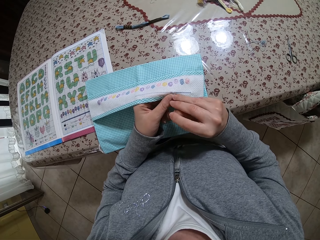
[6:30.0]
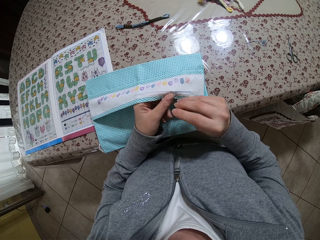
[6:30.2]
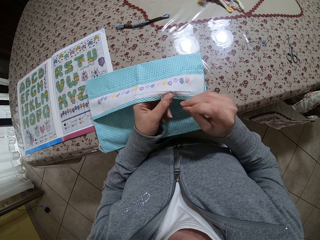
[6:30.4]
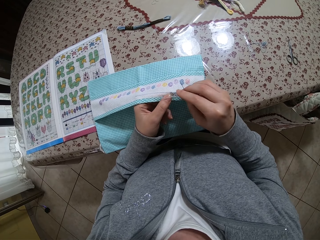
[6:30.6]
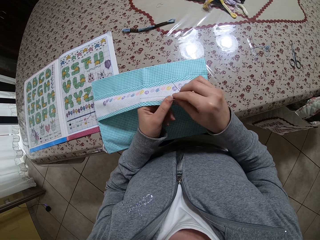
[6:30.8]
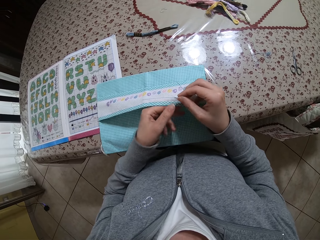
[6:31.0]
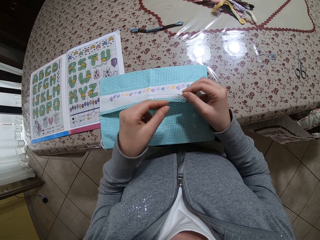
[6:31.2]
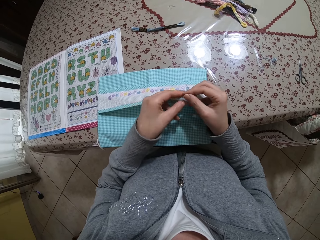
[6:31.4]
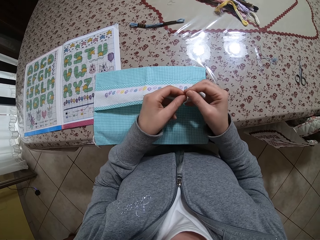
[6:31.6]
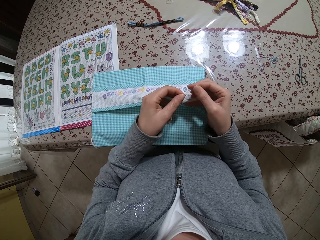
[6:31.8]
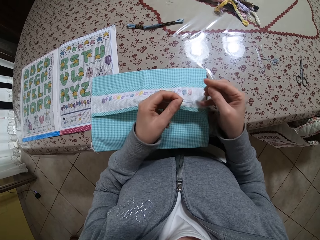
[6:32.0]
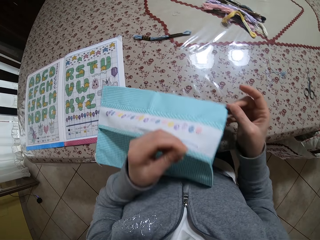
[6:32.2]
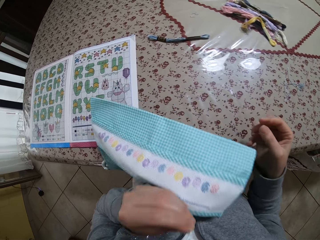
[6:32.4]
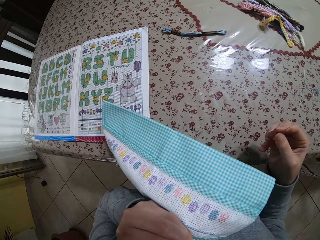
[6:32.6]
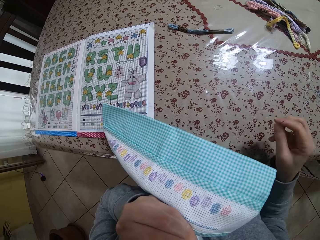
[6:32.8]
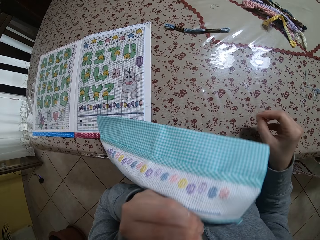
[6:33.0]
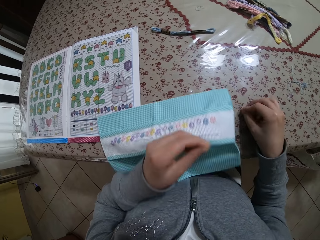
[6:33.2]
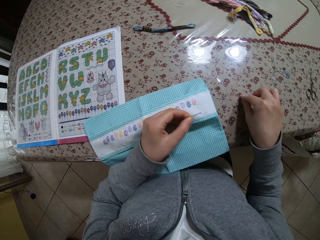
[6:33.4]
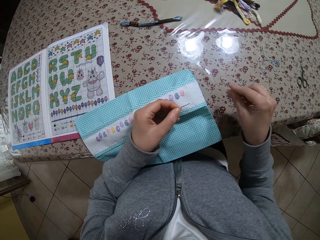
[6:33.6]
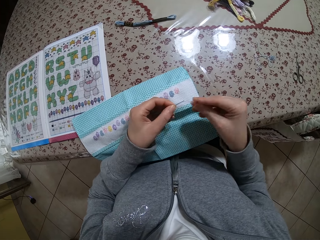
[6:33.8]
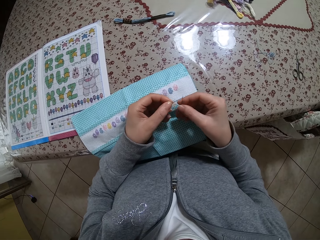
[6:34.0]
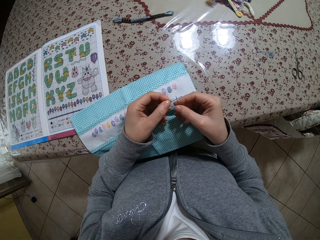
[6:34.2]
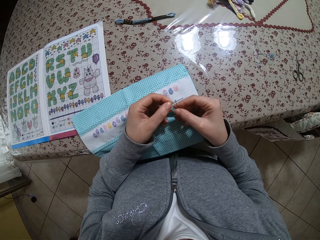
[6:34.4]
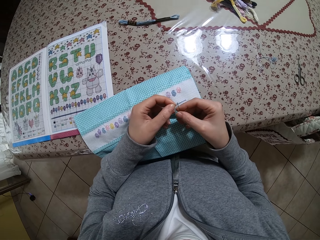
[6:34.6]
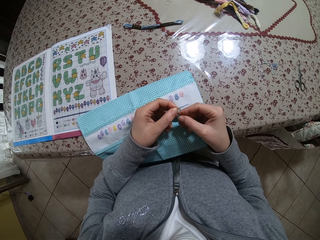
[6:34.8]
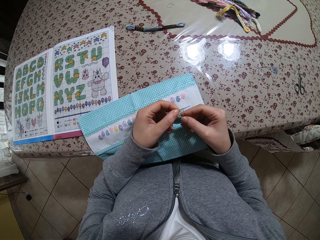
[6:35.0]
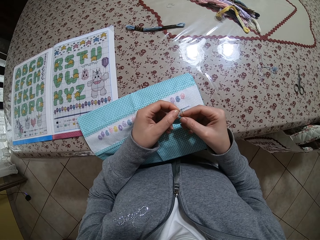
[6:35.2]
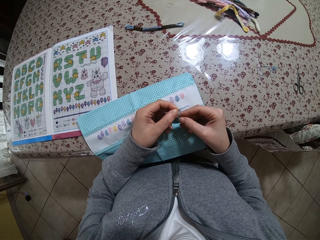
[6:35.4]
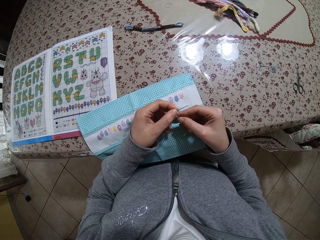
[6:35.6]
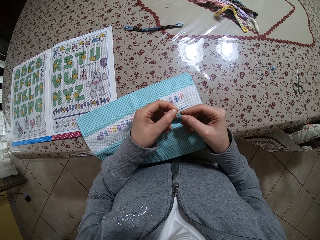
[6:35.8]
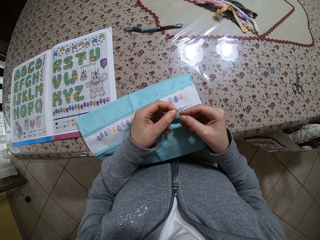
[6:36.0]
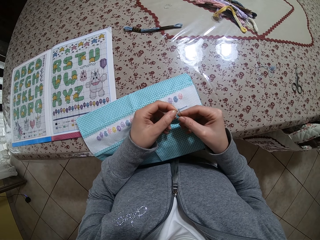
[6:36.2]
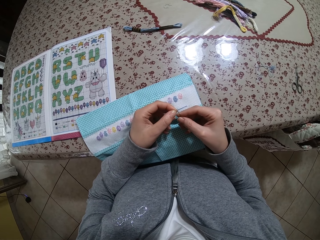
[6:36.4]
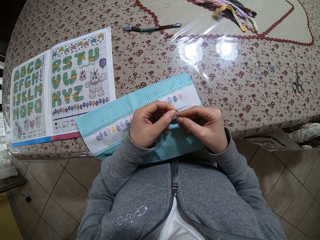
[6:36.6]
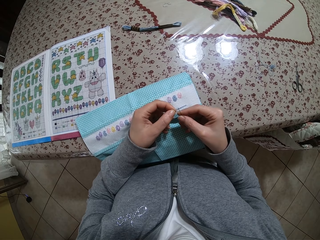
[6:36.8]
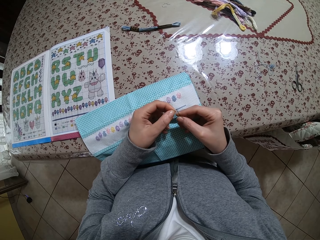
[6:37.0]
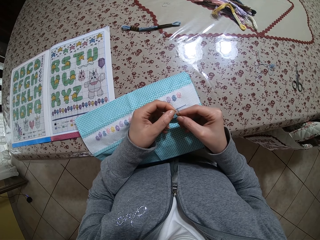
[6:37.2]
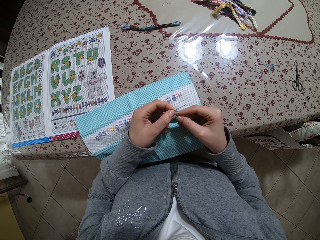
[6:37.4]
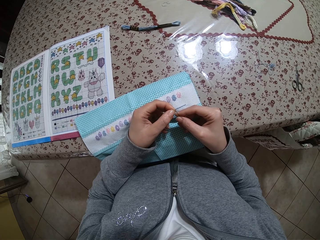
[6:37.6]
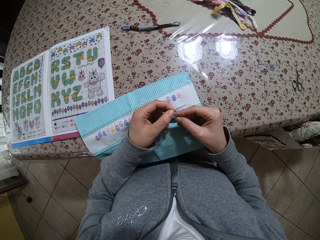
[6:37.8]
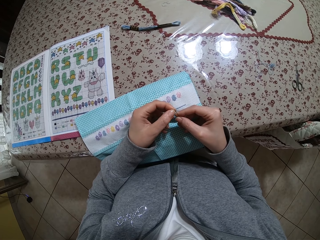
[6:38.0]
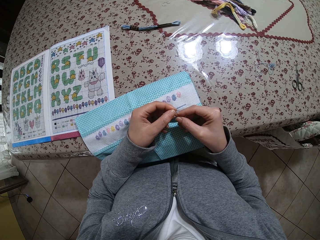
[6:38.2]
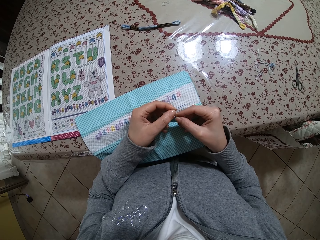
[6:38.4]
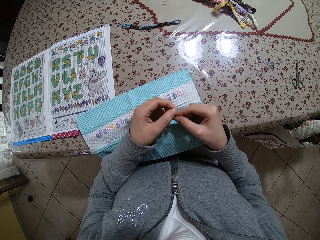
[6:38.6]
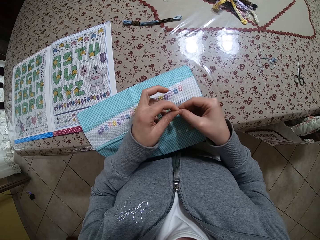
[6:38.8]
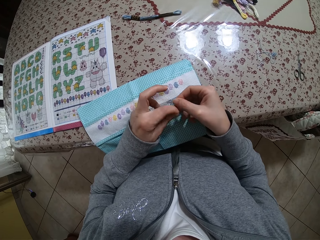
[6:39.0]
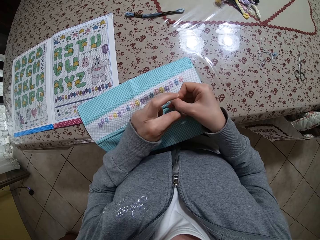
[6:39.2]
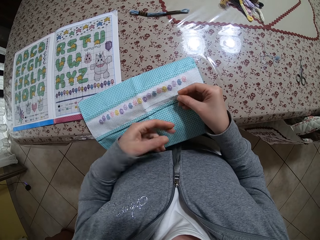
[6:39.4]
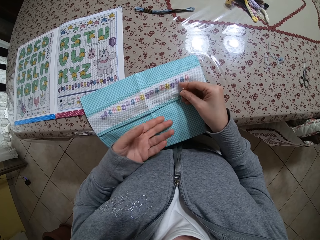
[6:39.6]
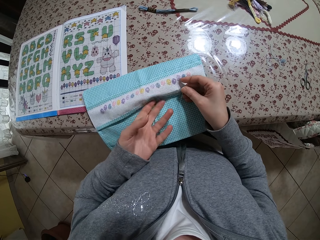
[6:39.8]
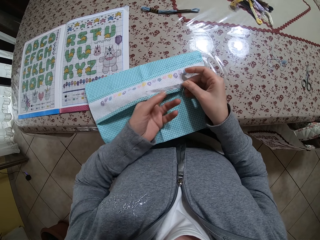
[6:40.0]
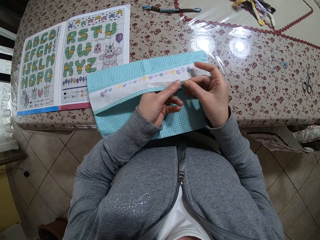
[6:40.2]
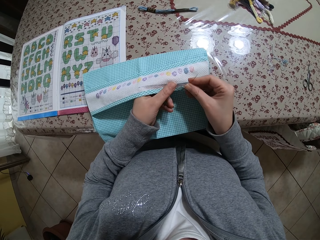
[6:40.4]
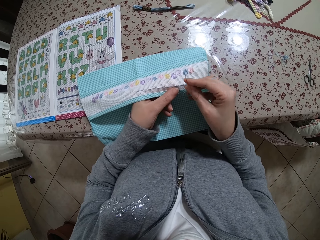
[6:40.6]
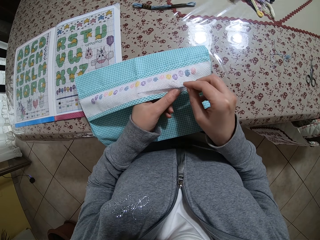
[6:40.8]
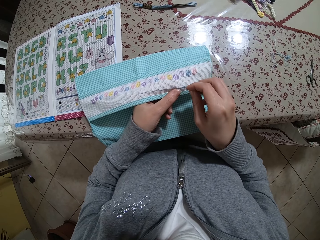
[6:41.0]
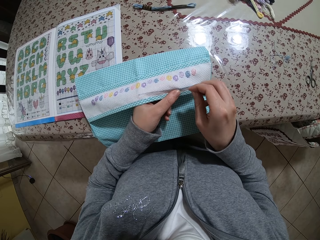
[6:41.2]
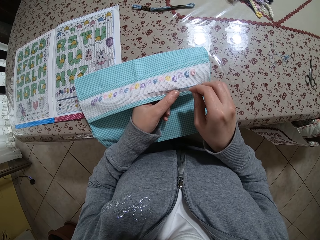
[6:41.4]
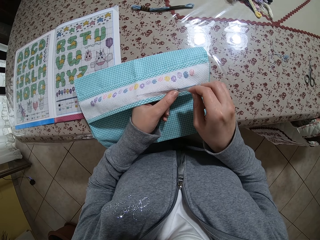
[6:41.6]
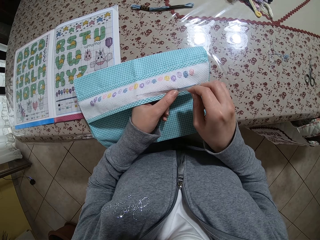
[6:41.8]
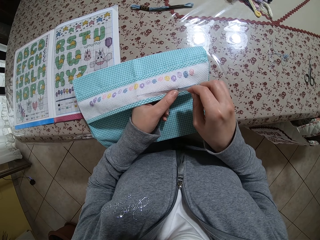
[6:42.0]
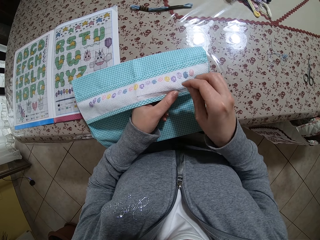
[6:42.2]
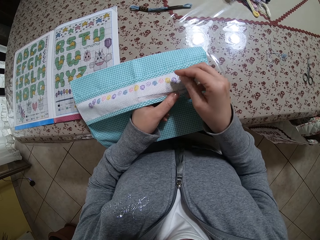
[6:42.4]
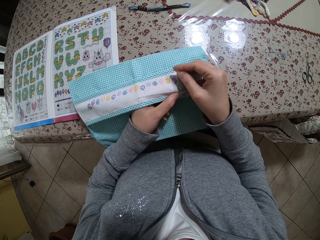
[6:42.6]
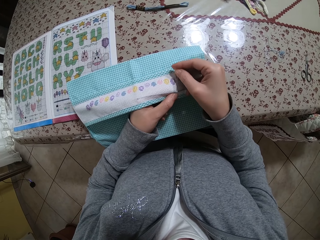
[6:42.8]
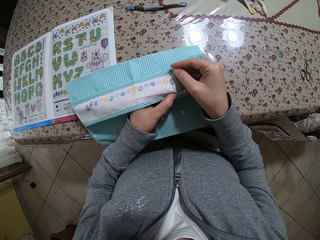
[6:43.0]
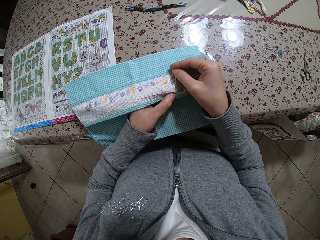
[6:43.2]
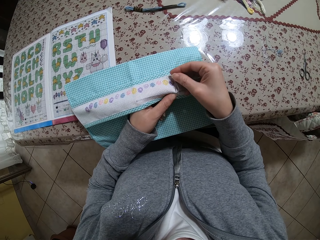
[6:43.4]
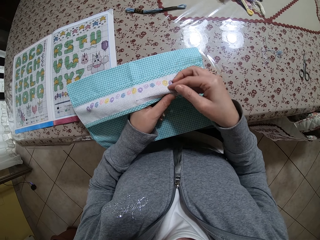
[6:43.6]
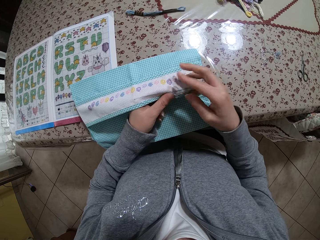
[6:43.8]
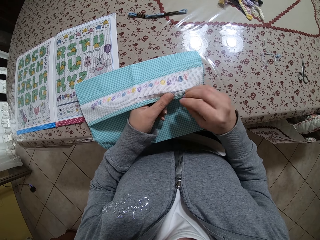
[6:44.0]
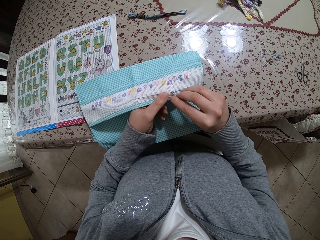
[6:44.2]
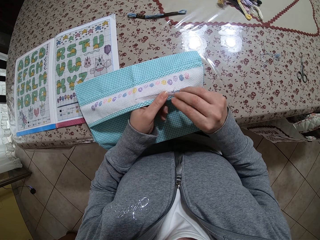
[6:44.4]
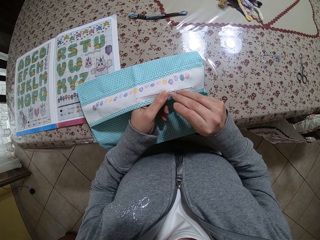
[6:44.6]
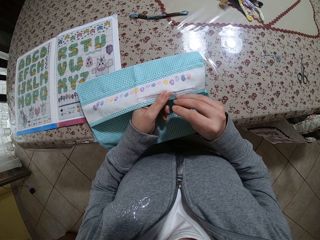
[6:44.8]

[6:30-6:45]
The camera wearer holds the thread with her left hand. She cuts the thread in her left hand with her teeth. She puts down something. She puts the thread in her left hand into the needle in her right hand. She holds the piece of cloth with her left hand. She sews the piece of cloth with the threaded needle in her right hand.

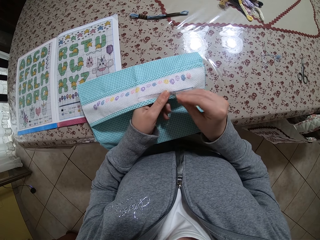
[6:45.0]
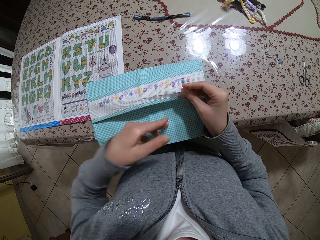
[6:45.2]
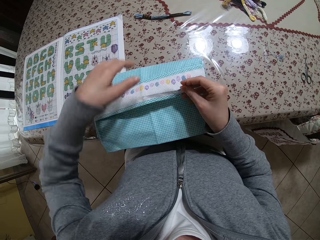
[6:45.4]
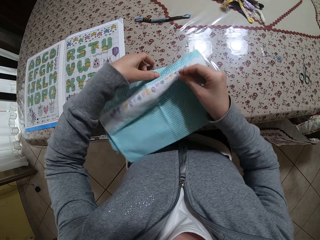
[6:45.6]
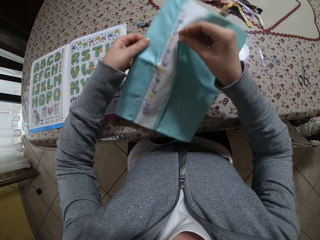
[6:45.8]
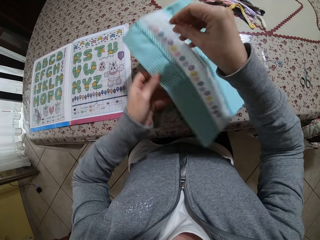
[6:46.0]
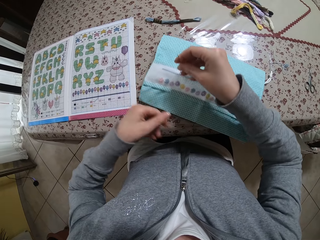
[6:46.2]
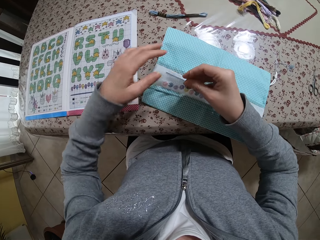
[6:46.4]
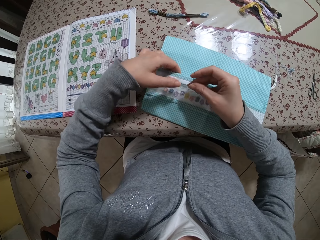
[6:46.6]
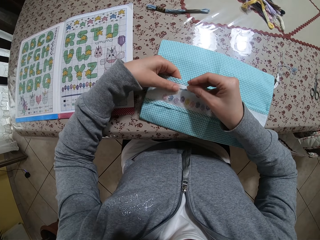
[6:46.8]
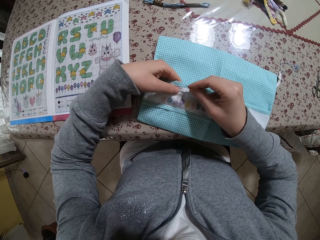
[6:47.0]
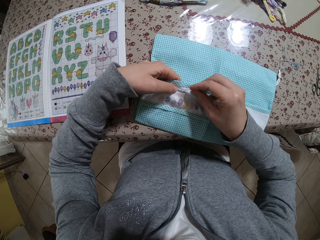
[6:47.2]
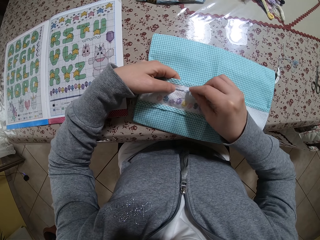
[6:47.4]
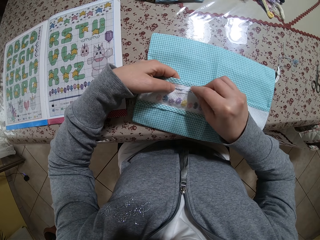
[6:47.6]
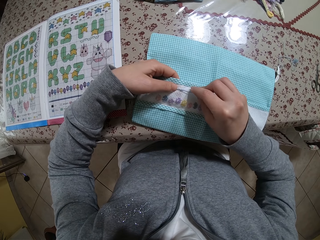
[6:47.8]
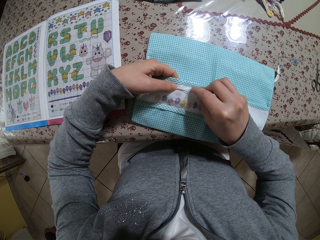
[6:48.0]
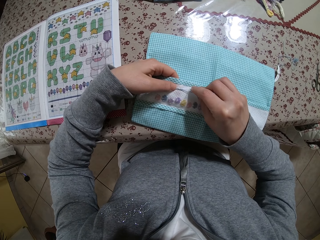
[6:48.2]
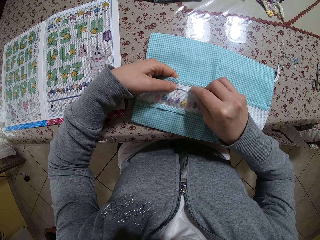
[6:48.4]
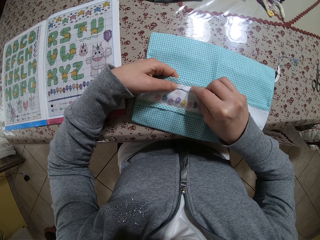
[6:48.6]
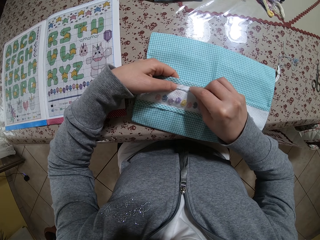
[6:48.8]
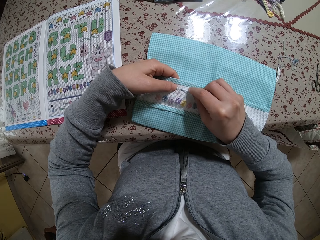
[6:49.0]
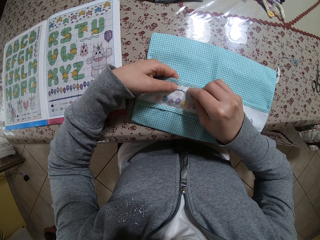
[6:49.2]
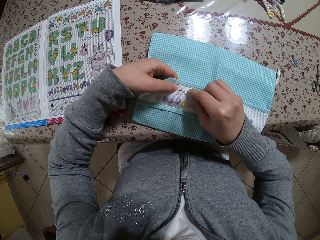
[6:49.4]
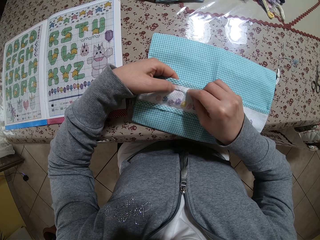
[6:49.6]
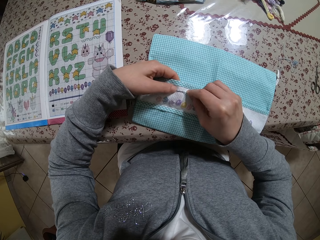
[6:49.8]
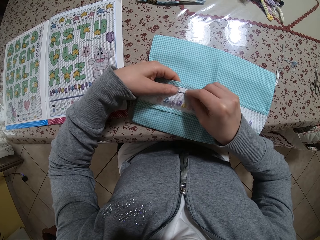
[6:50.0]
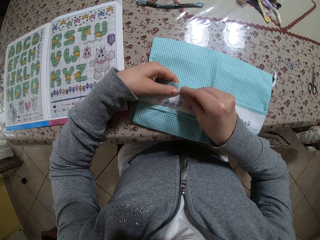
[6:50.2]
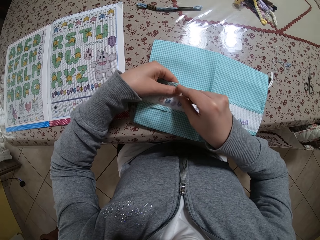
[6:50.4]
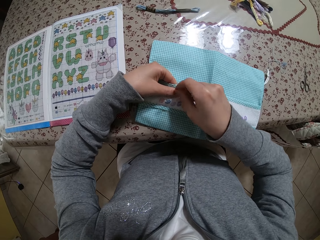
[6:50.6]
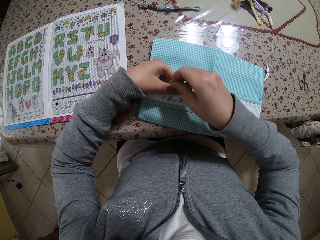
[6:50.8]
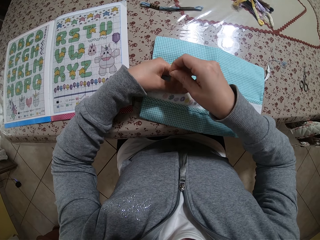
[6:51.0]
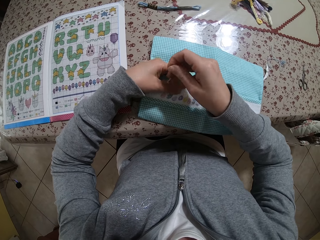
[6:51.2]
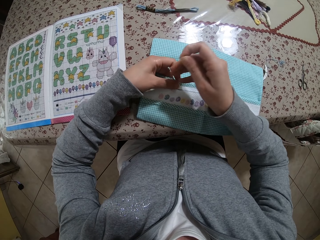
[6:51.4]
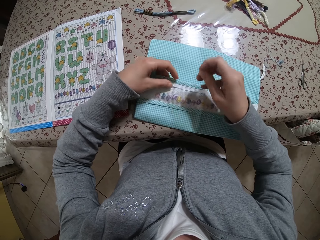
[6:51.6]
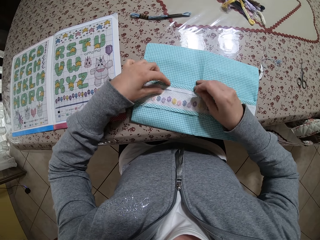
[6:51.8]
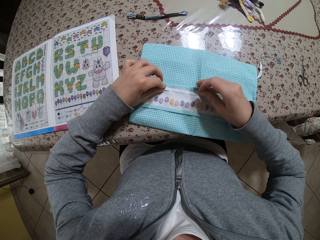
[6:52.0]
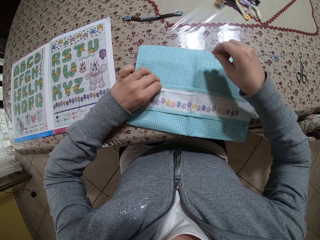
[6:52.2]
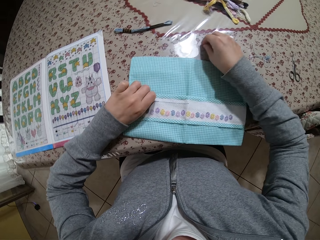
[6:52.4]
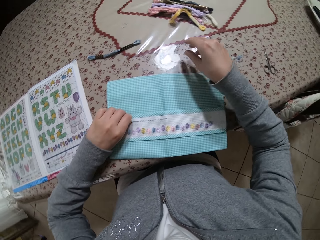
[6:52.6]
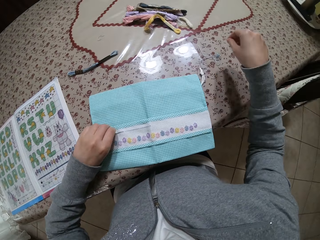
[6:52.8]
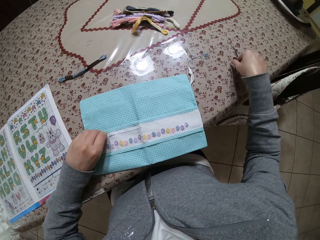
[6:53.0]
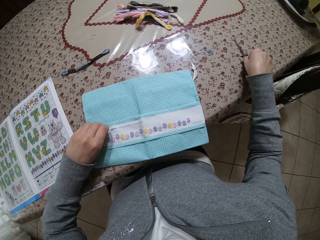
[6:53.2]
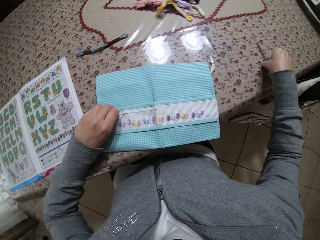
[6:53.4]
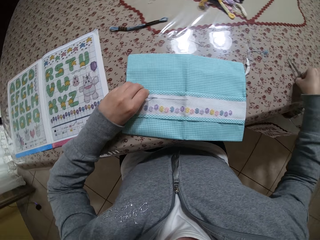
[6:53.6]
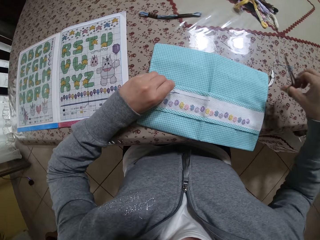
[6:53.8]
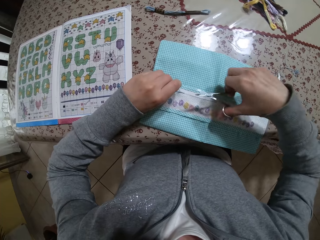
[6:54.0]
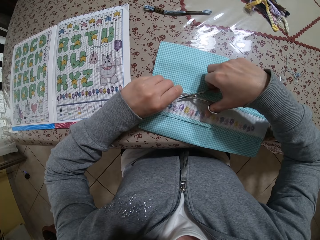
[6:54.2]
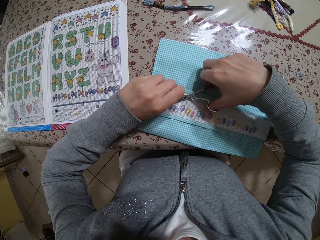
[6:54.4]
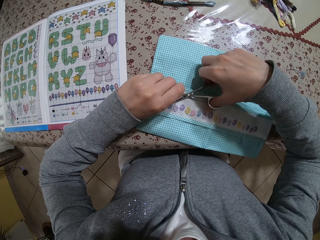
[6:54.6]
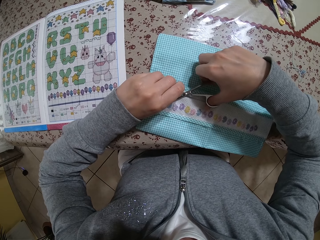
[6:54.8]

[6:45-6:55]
The camera wearer turns the piece of cloth with her left hand. She sews the piece of cloth with the threaded needle in her right hand. She drops the needle in her right hand on the table. She picks up a pair of scissors on the table with her right hand.
